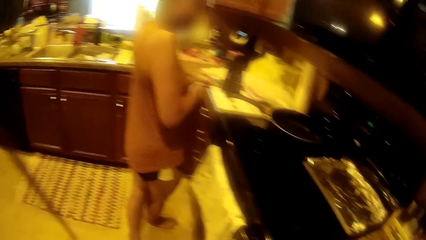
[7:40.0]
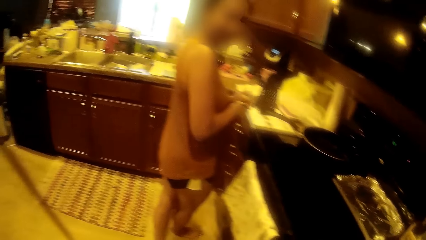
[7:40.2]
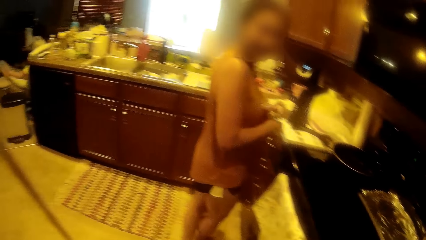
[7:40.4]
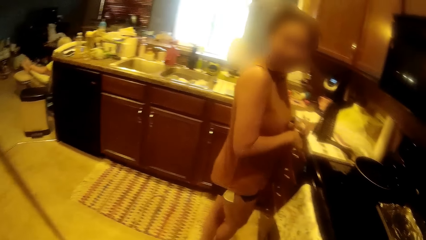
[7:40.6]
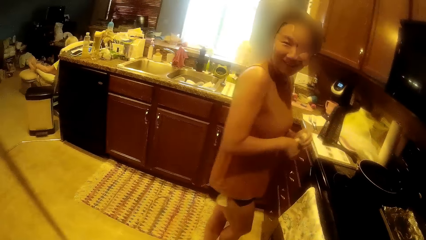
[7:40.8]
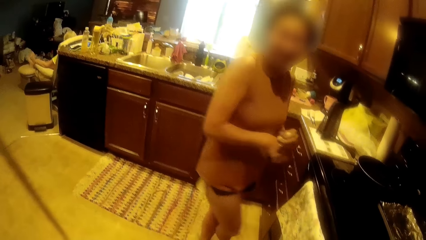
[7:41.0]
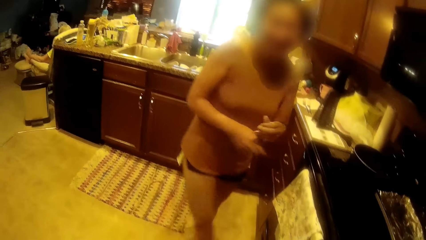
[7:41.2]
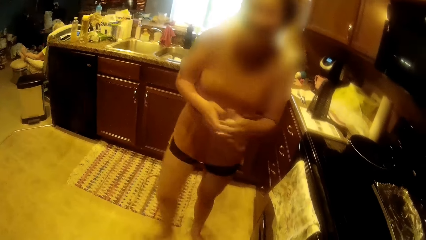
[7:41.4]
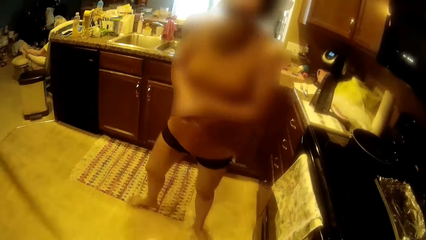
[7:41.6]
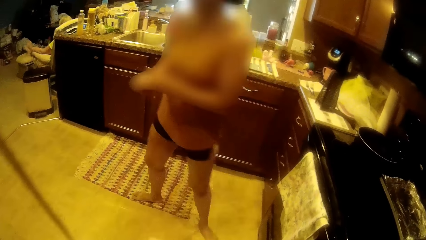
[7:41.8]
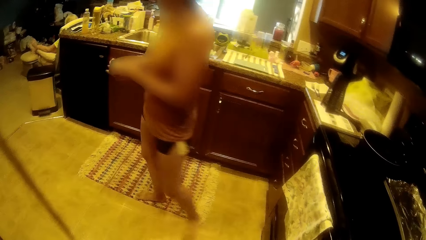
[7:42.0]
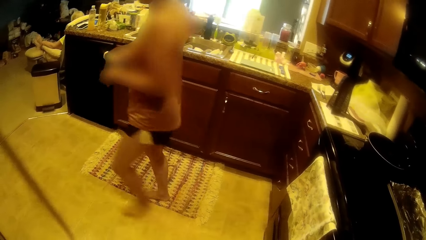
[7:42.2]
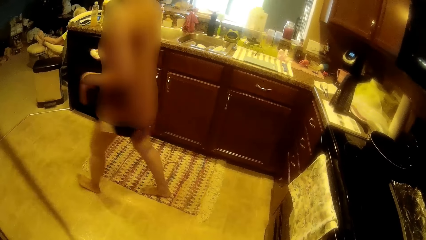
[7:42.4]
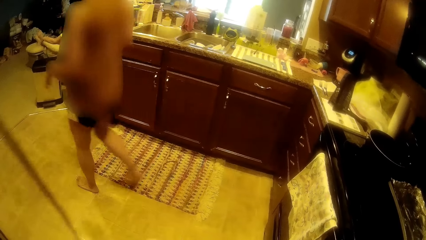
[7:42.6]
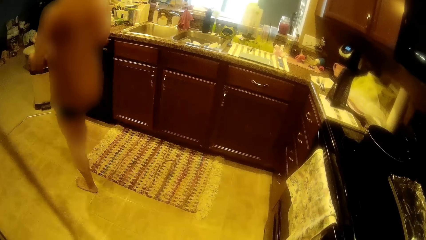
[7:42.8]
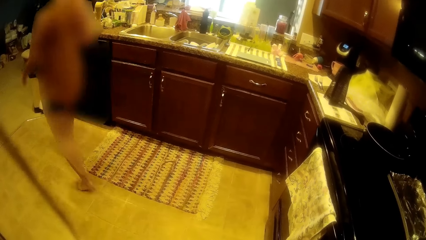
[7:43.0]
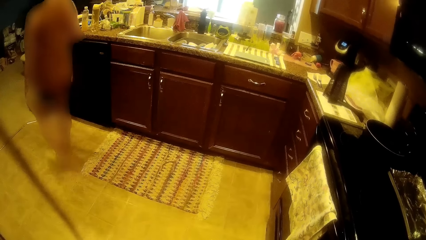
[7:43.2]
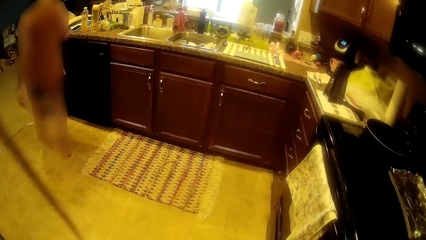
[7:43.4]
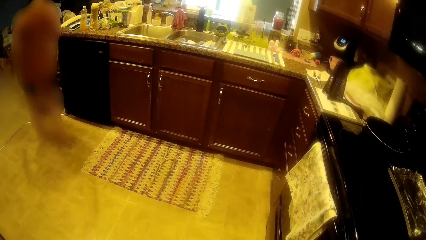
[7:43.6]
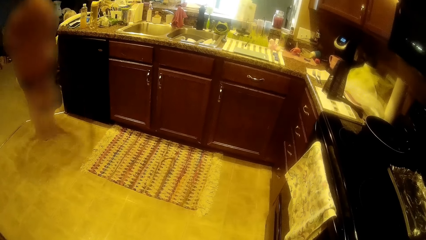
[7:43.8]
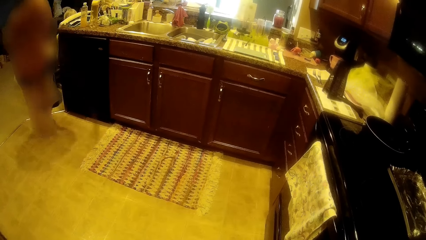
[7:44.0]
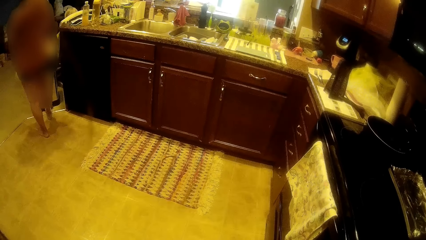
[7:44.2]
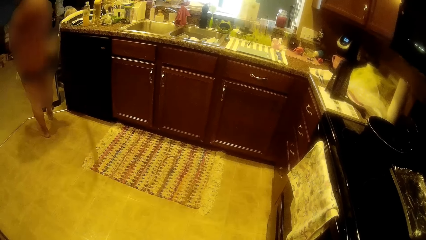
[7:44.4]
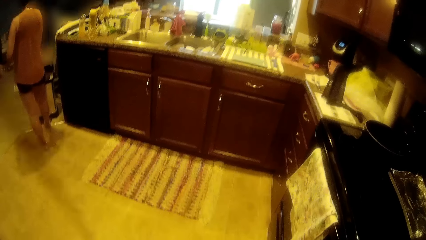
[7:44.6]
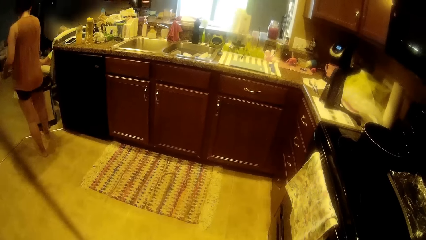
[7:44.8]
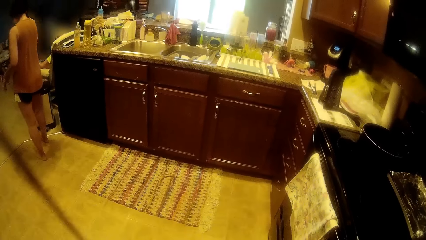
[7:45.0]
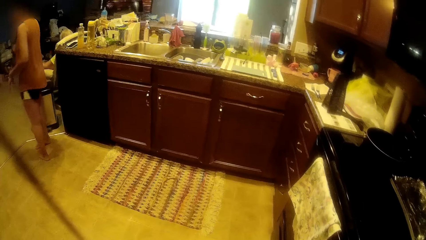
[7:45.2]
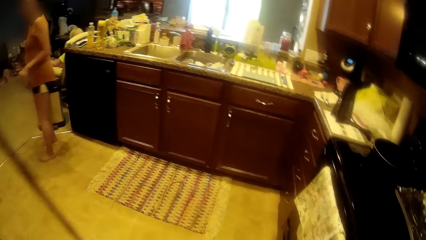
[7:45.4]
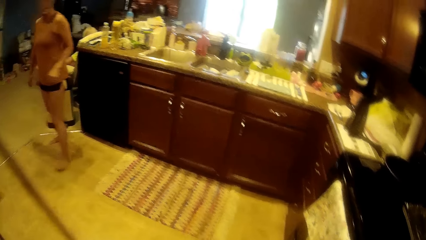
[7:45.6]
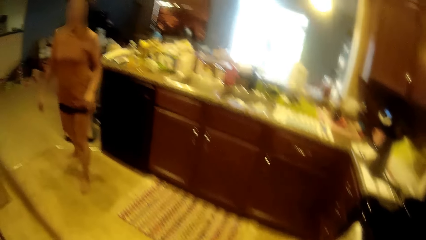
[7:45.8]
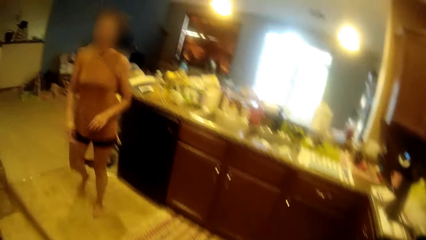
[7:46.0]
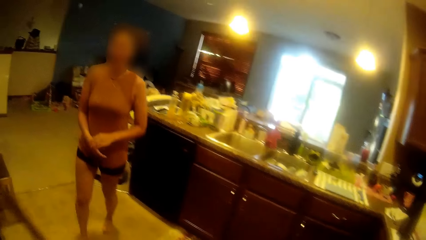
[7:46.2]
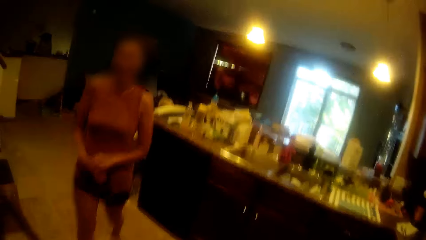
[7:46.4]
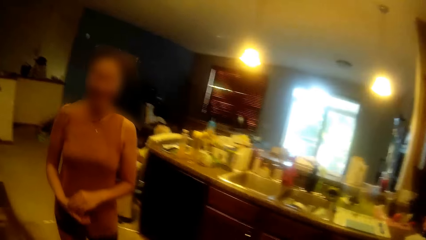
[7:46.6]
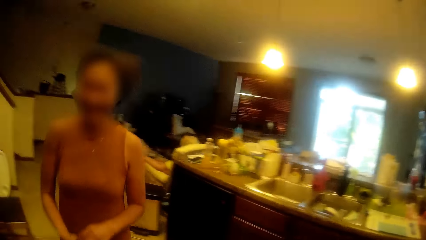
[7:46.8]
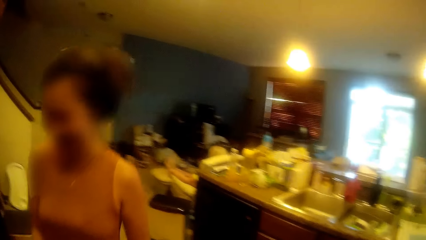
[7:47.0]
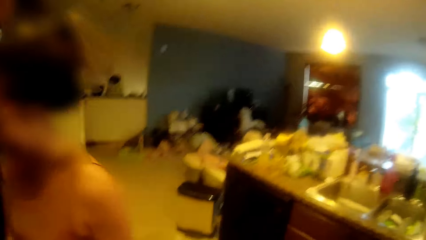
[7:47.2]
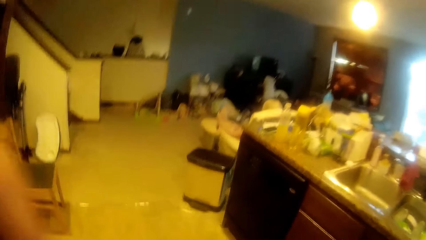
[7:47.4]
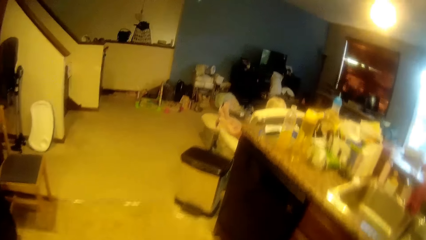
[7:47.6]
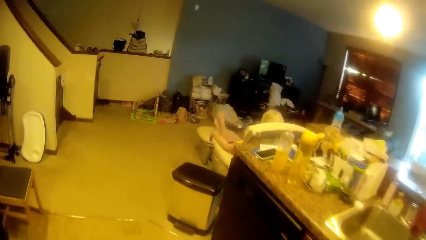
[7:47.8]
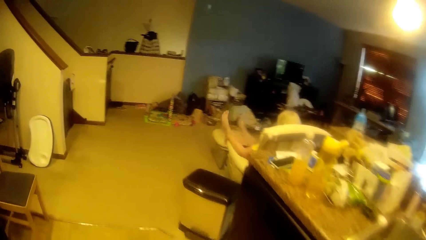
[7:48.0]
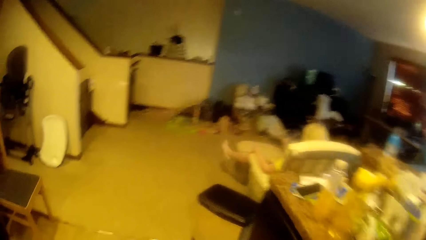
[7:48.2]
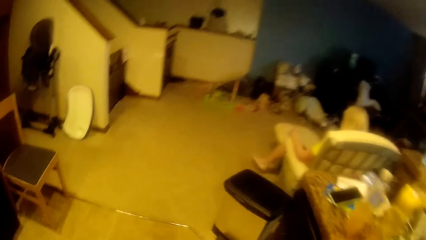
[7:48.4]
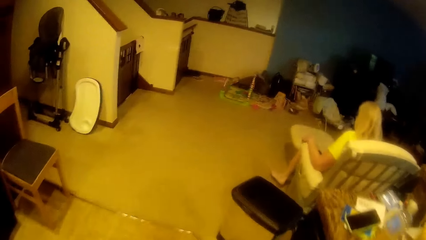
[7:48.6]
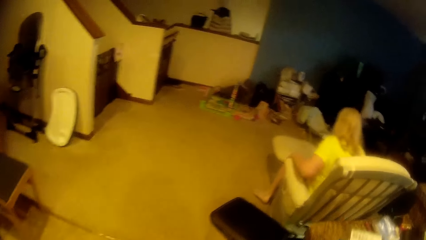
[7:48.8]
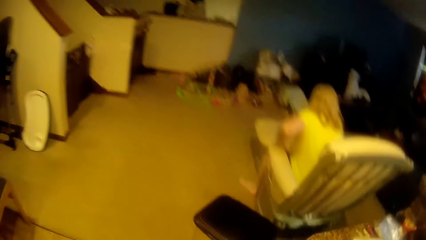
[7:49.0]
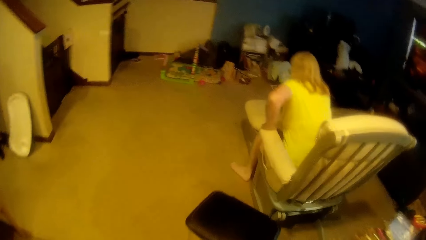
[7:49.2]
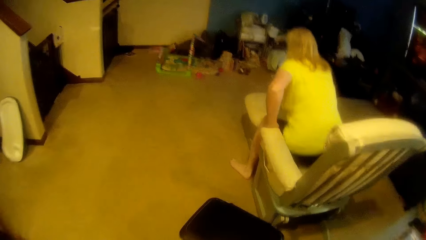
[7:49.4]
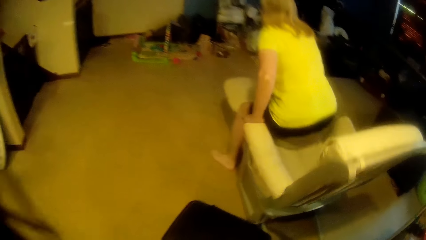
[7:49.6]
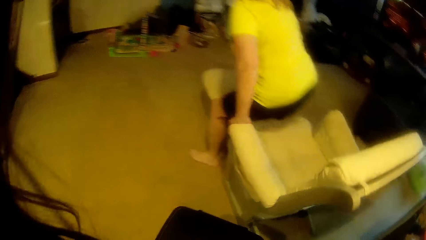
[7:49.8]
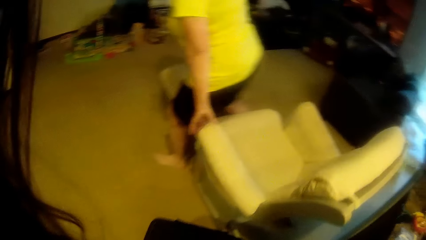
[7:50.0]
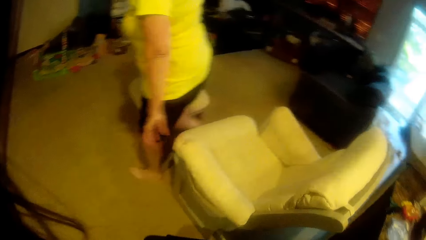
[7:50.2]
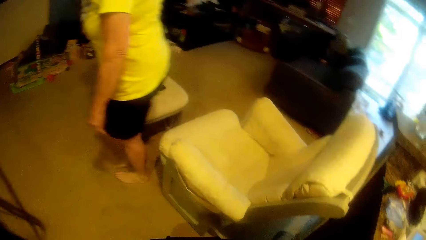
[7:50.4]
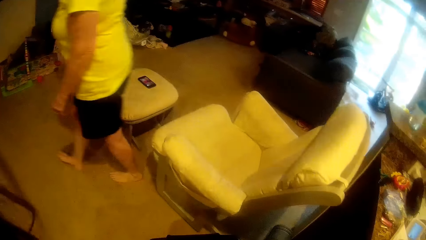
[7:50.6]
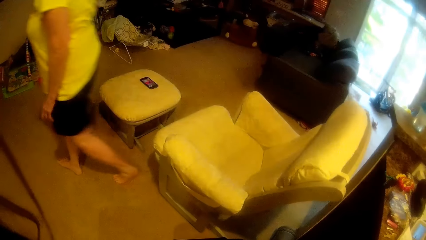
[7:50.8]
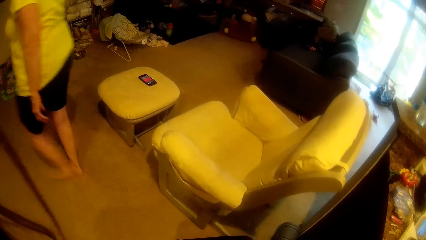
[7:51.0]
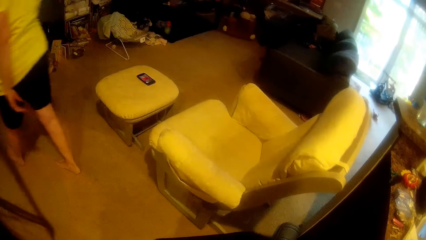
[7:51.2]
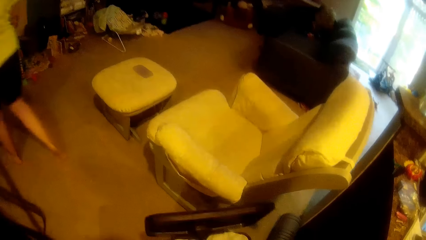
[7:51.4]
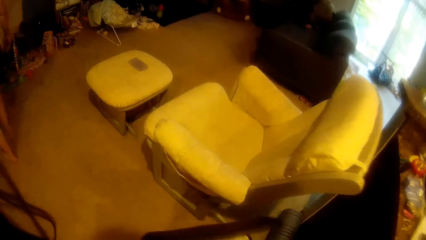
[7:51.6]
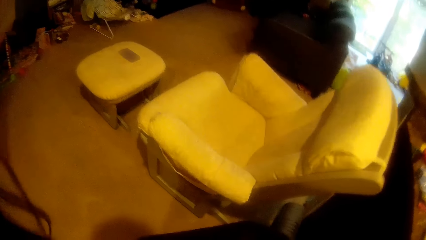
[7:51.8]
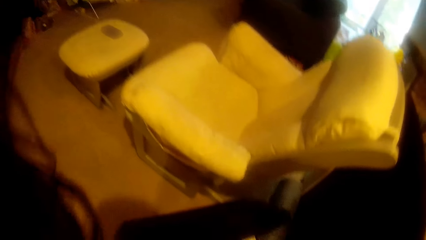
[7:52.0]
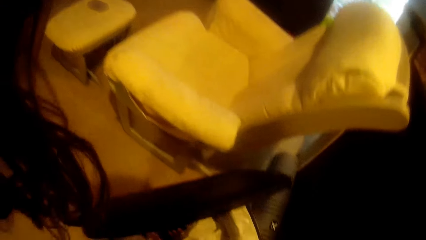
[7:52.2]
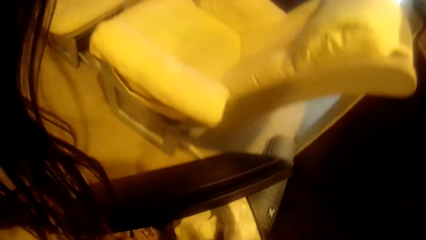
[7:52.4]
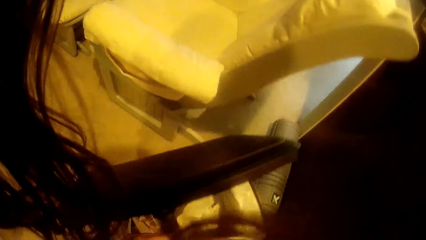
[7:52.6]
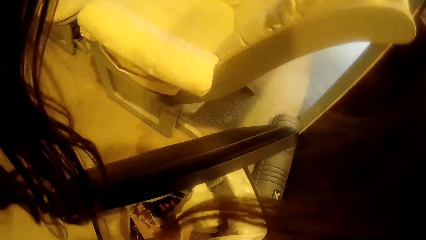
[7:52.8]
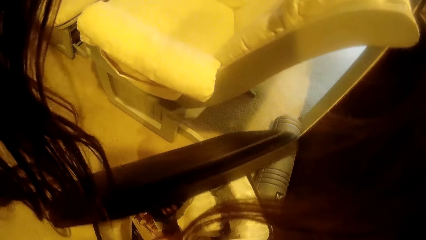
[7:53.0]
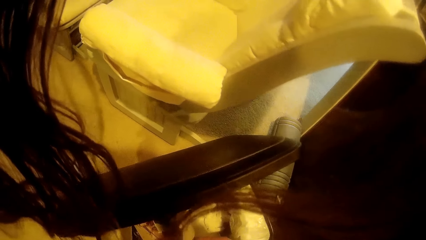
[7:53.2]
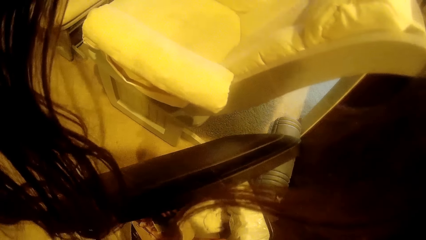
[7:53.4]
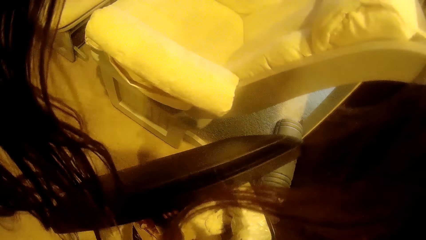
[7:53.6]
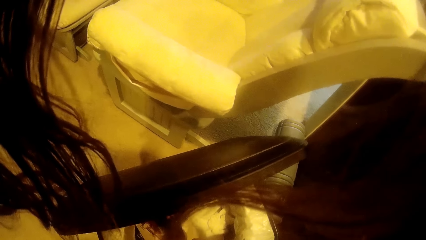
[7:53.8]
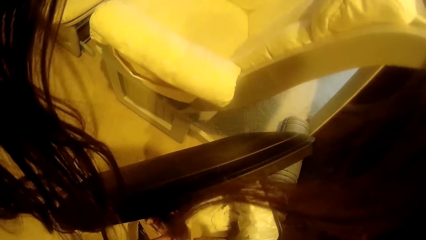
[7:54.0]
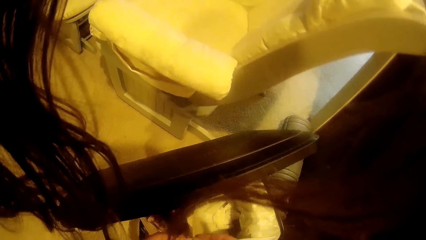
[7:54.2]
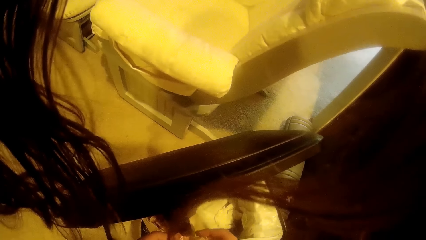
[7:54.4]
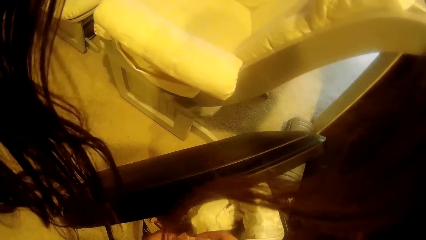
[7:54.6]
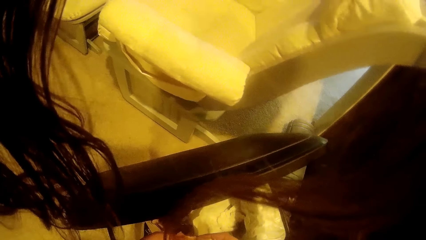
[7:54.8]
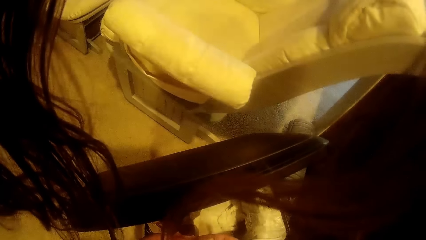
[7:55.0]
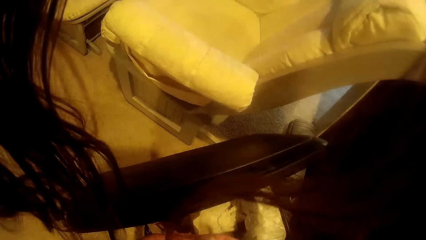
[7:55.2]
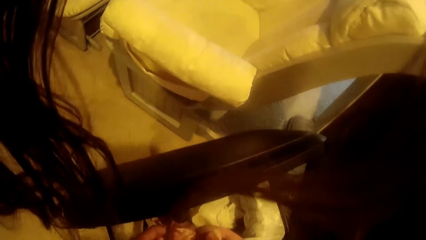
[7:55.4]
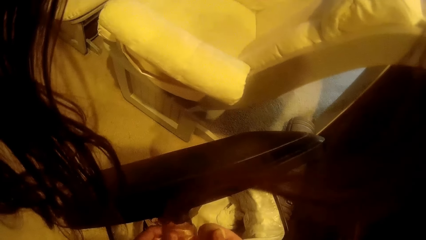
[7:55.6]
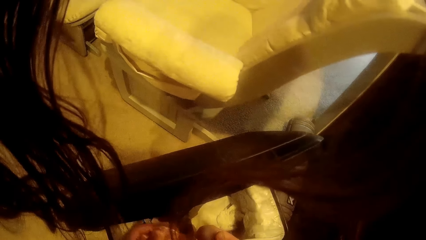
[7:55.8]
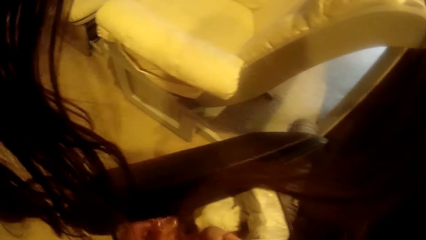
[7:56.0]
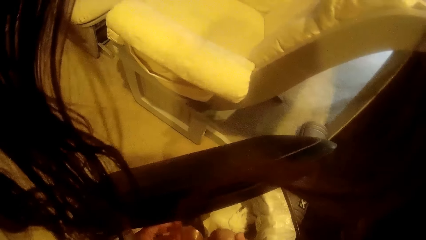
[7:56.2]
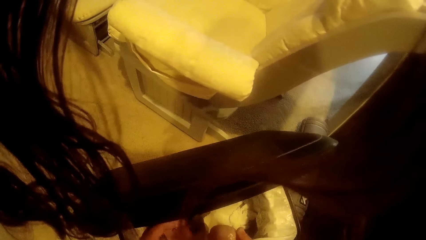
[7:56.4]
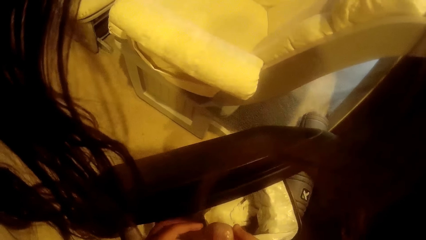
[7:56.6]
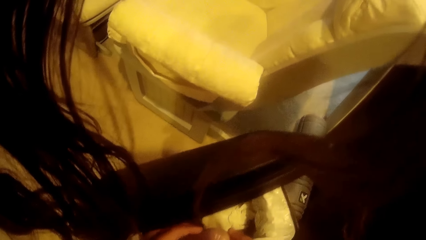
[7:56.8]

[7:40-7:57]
The camera wearer walks around the room. The woman walks towards a trash bin. The camera wearer moves towards the trash bin. Another woman stands up from a sofa. She walks around the room. The other woman interacts with the camera wearer. The camera wearer opens the trash bin. She peels the skin of an onion with her hands.
